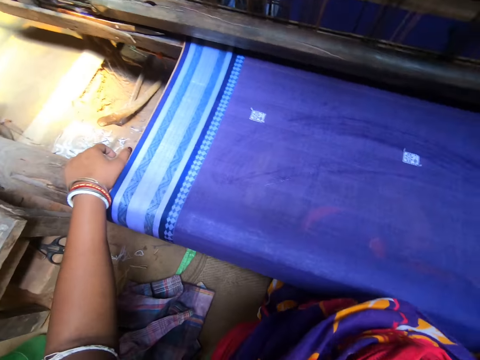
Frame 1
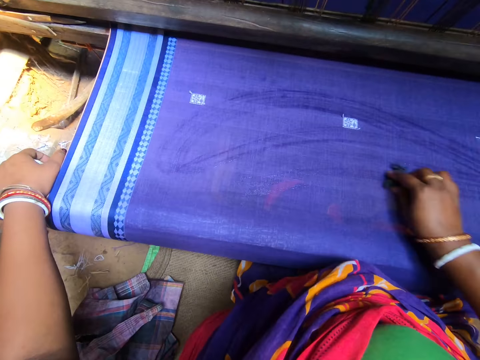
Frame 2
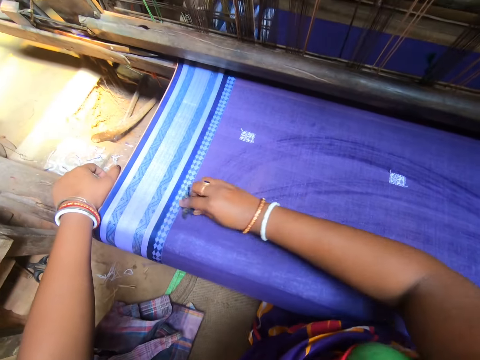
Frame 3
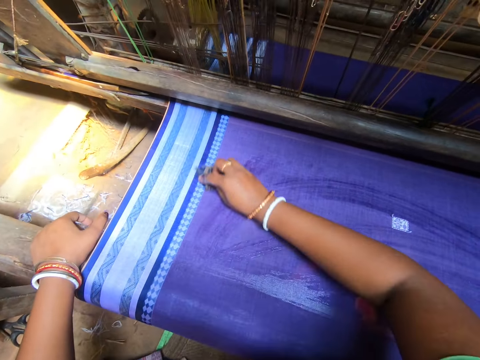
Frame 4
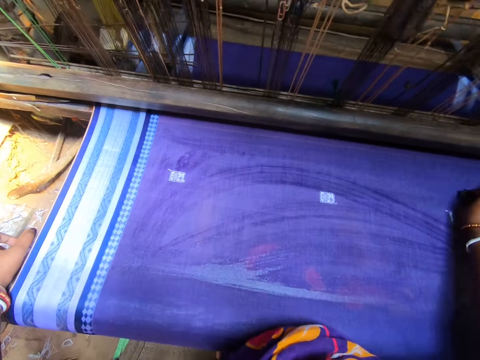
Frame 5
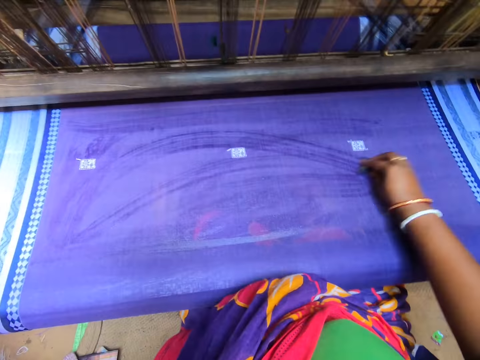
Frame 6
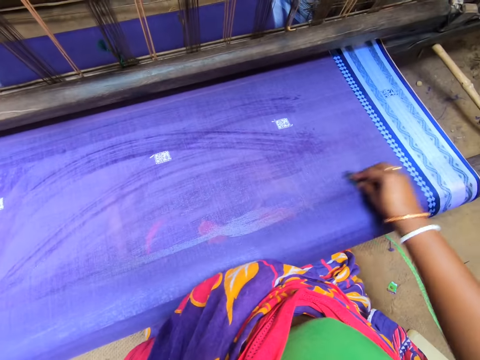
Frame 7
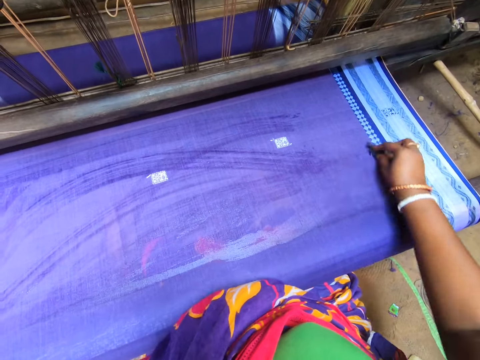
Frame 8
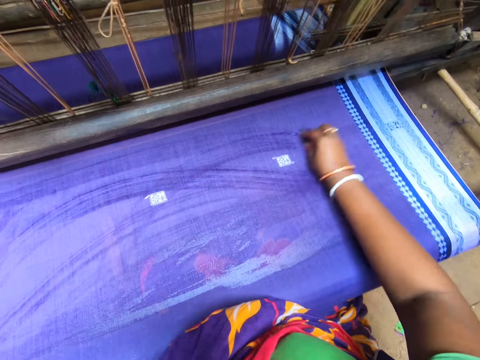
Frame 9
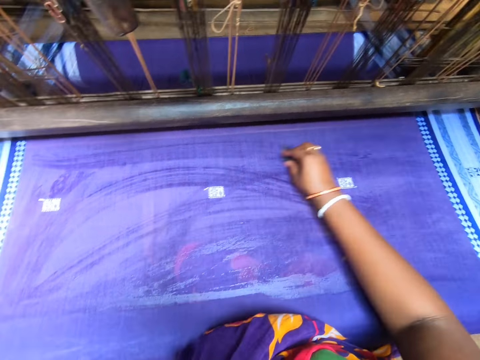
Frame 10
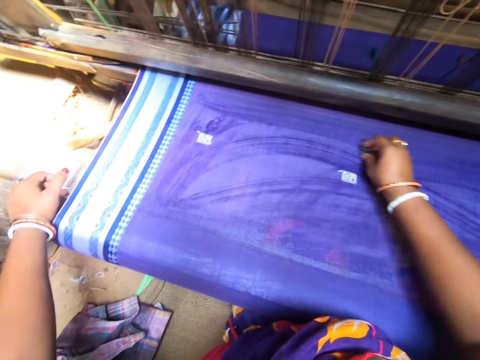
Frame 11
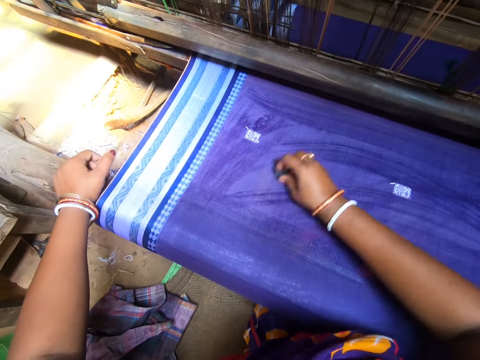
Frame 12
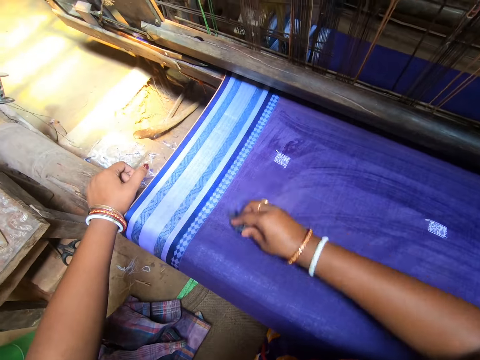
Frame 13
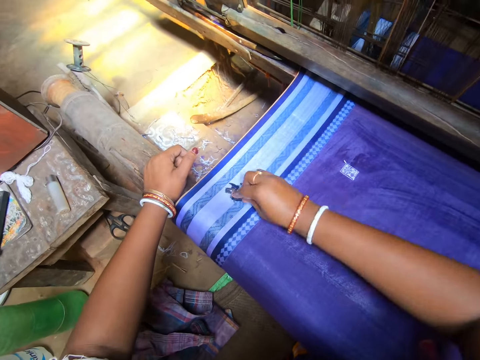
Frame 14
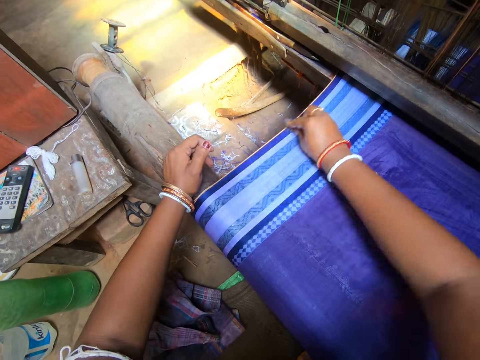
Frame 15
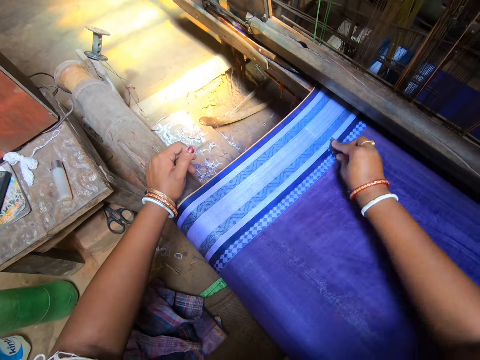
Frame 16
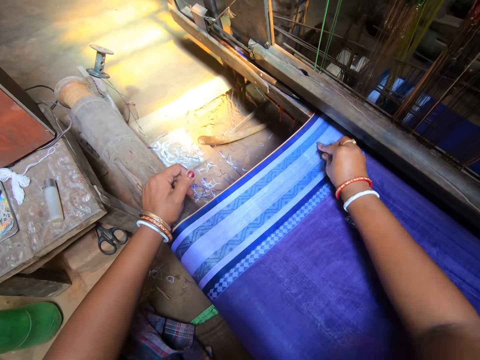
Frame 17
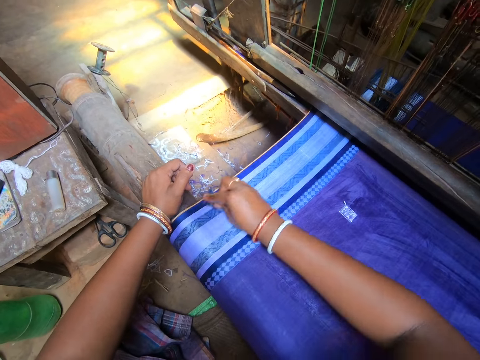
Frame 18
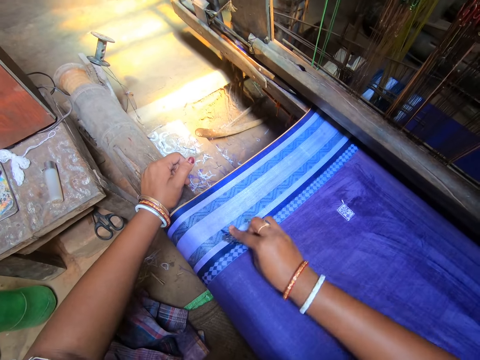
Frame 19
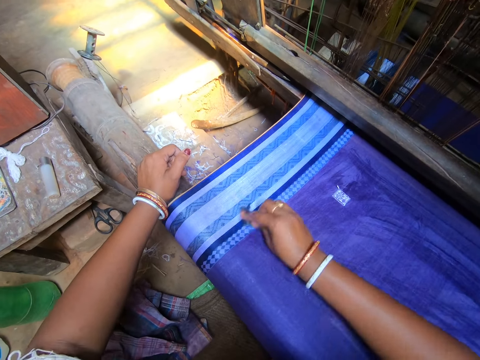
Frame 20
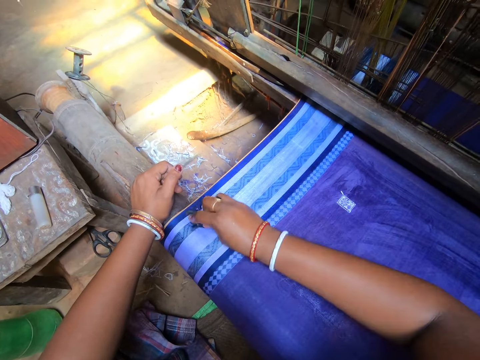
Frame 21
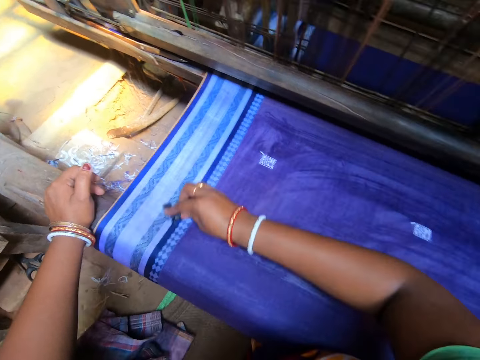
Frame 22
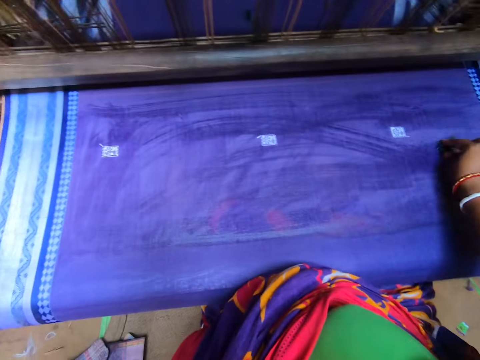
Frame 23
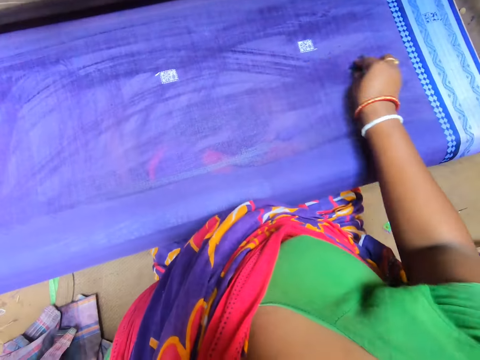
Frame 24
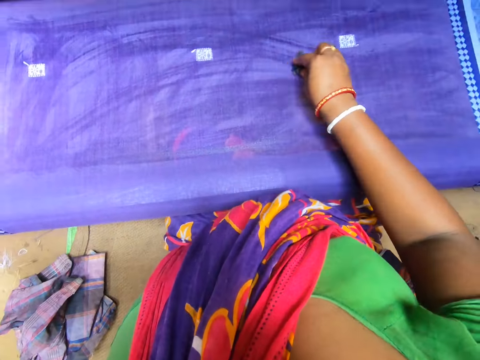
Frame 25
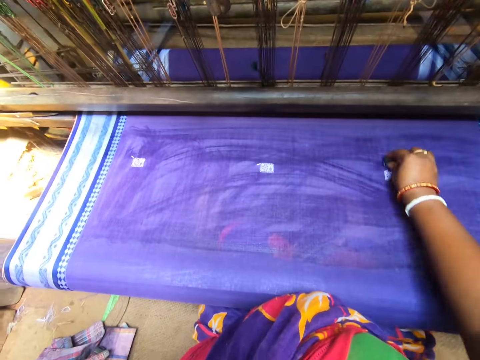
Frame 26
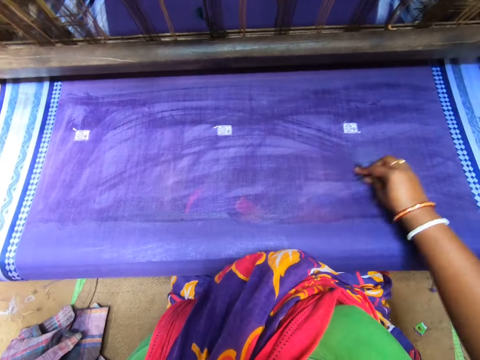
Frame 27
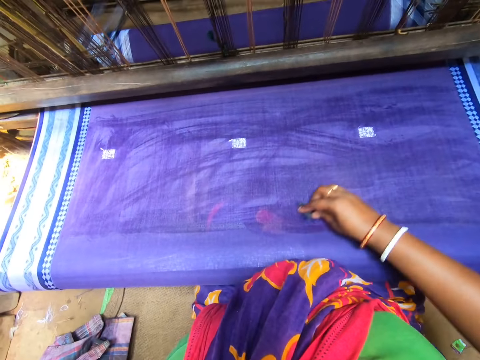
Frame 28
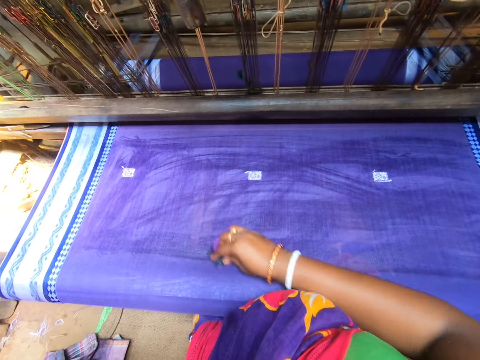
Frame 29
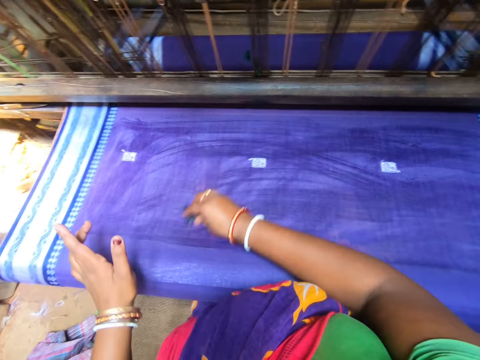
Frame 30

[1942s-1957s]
The camera wearer wipes the material with the cloth.

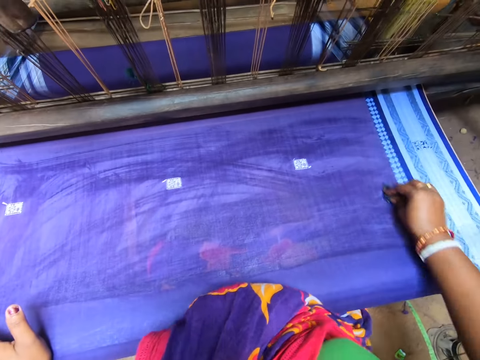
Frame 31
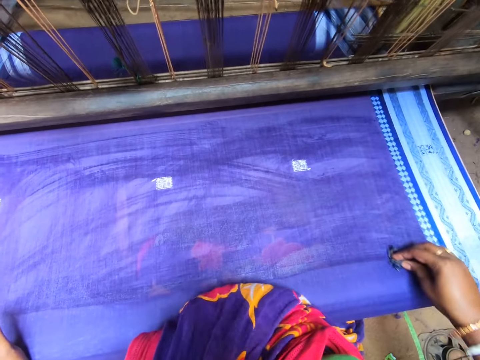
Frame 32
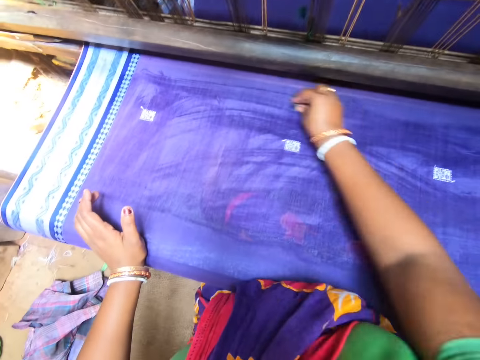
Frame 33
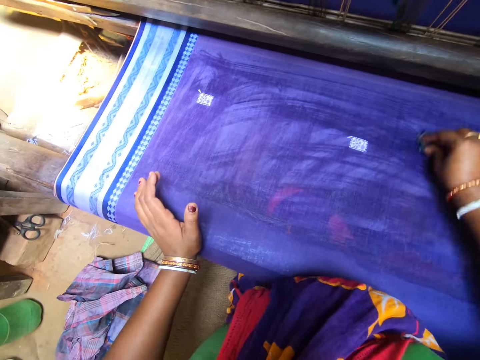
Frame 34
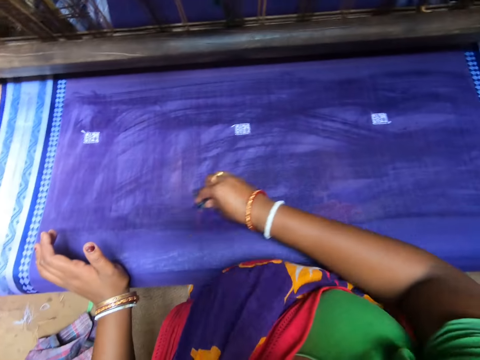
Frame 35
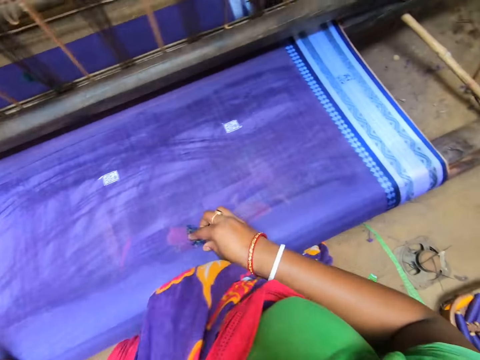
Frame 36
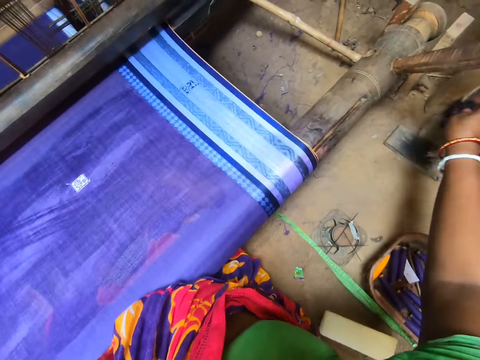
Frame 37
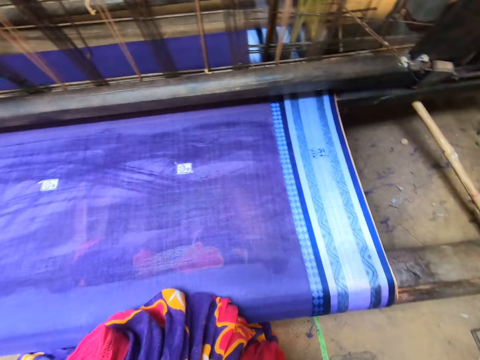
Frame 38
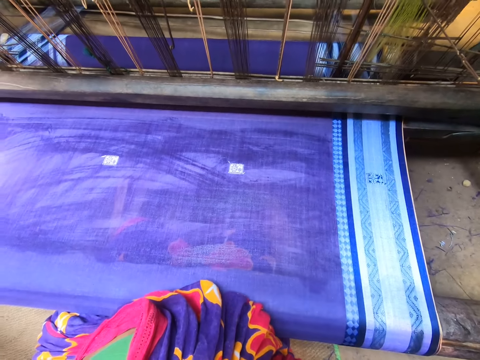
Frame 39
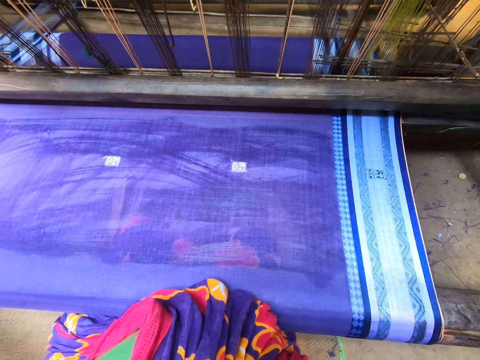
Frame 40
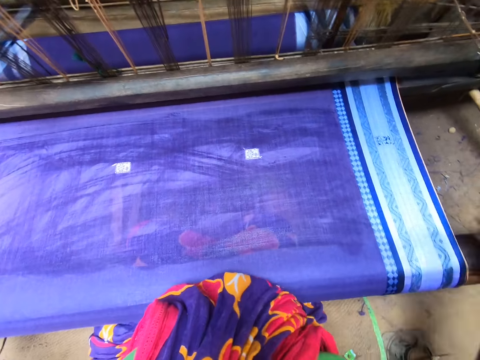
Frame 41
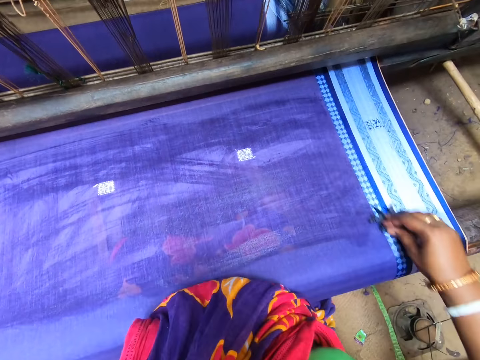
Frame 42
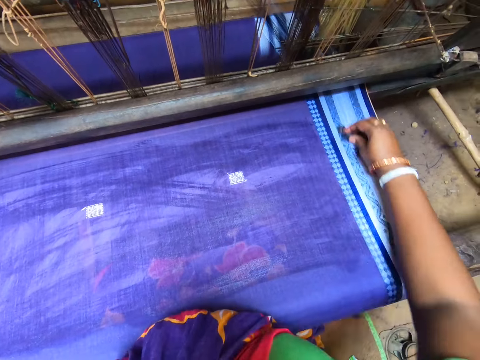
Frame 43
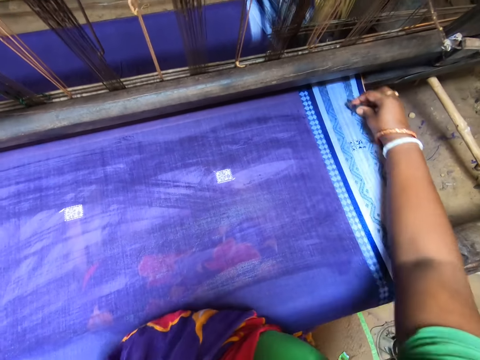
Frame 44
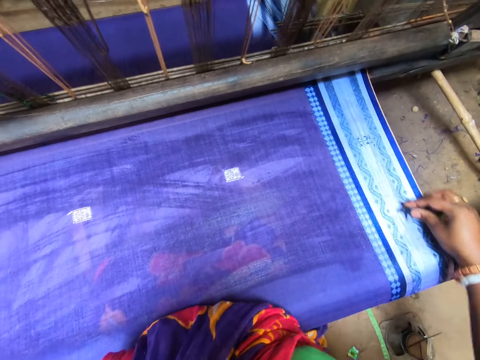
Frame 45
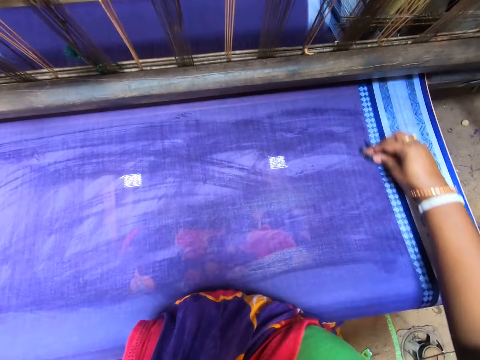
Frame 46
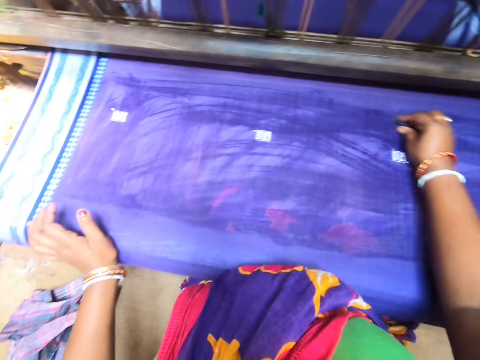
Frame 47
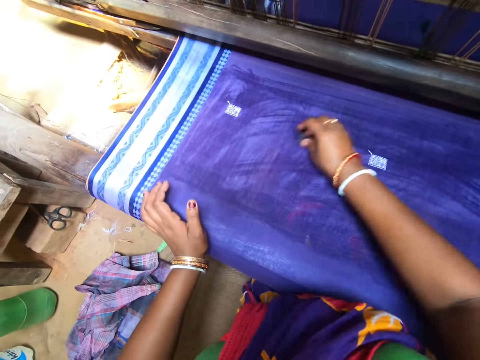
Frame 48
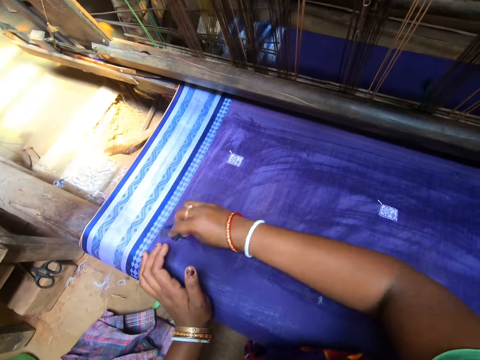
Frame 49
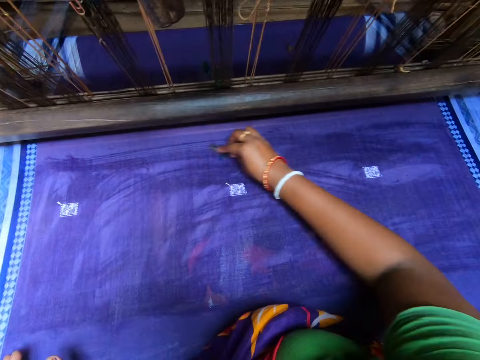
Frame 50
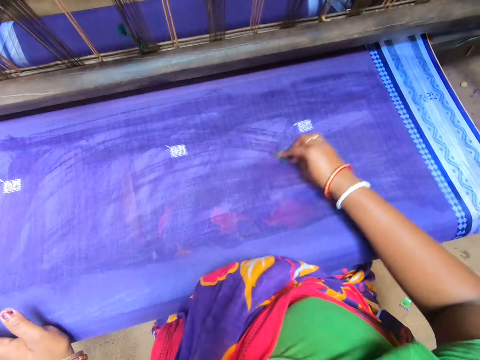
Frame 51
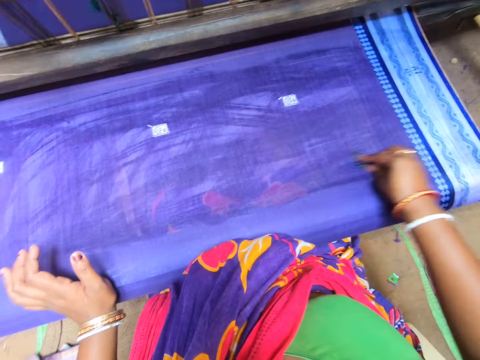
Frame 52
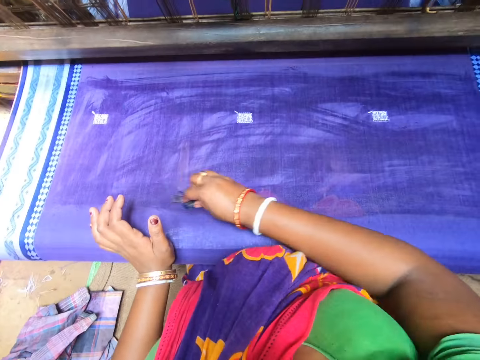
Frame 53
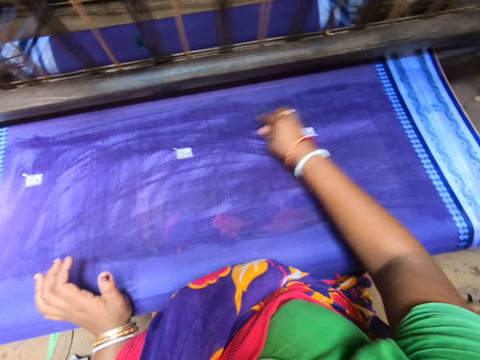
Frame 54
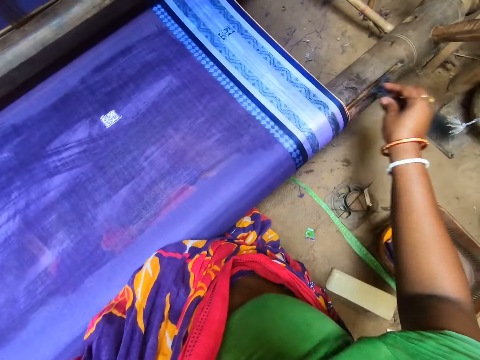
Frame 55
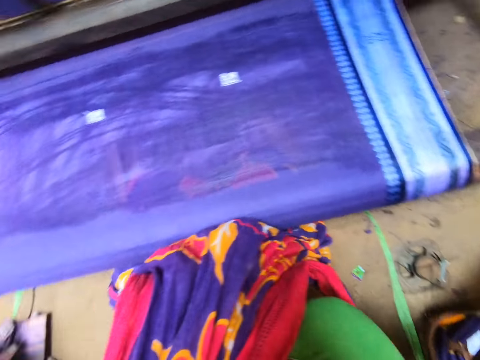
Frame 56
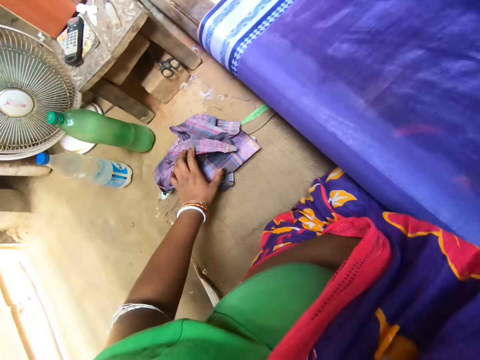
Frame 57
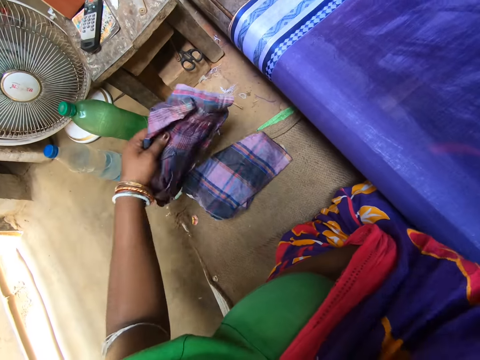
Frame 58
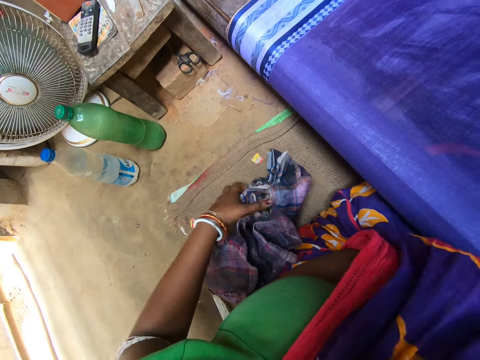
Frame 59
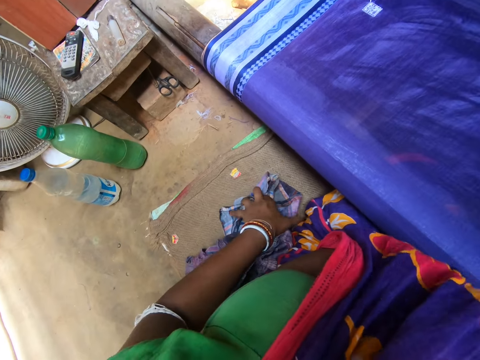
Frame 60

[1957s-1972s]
The camera wearer places the cloth on the floor. She wipes the material with the cloth. She drops the rag in her right hand on the ground. She picks a folded cloth from the ground with her left hand.
